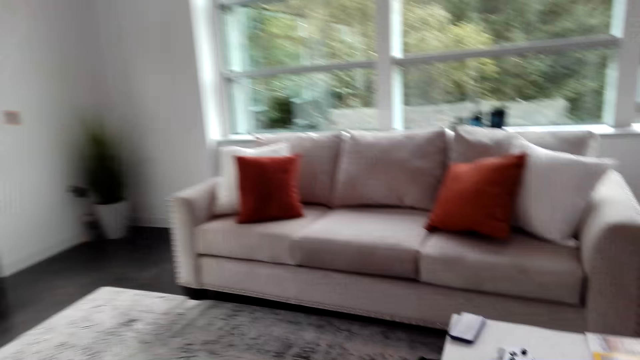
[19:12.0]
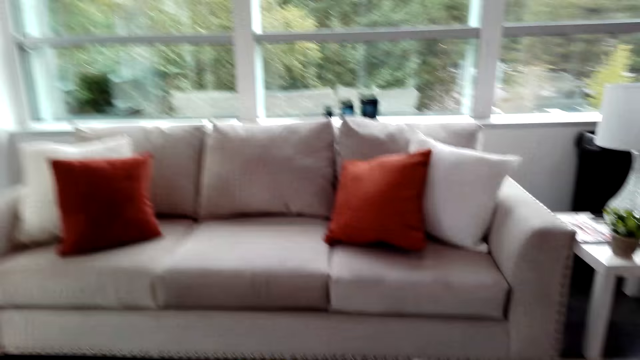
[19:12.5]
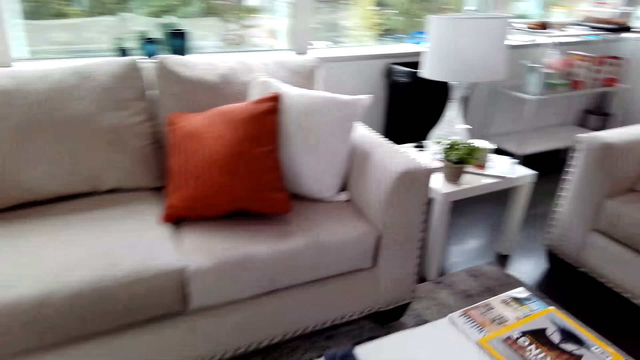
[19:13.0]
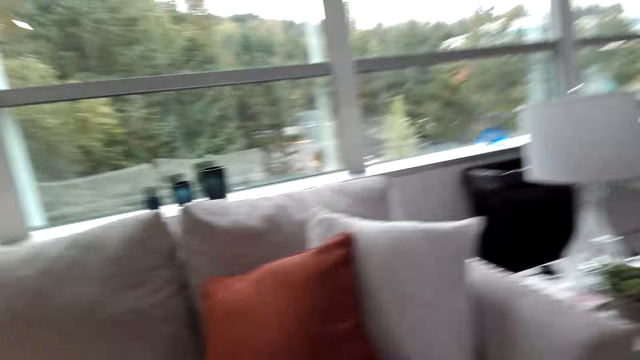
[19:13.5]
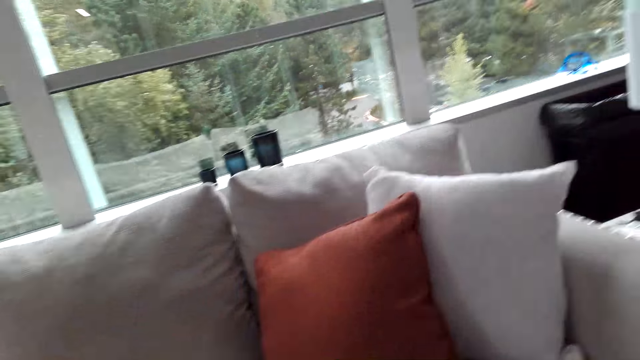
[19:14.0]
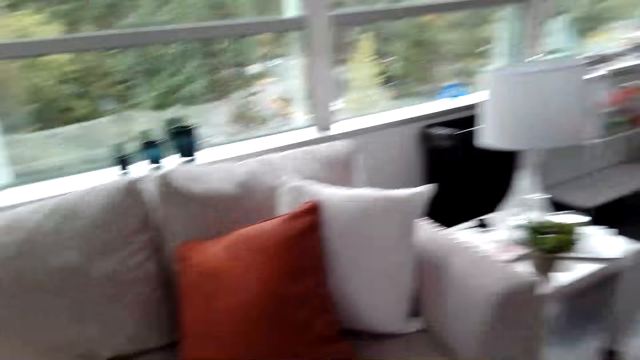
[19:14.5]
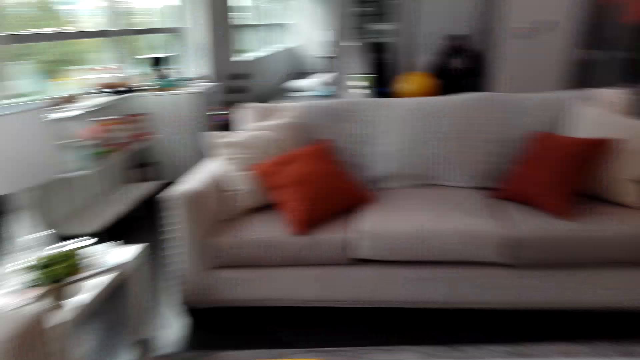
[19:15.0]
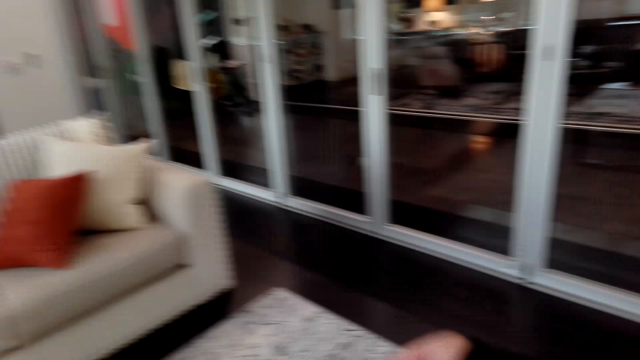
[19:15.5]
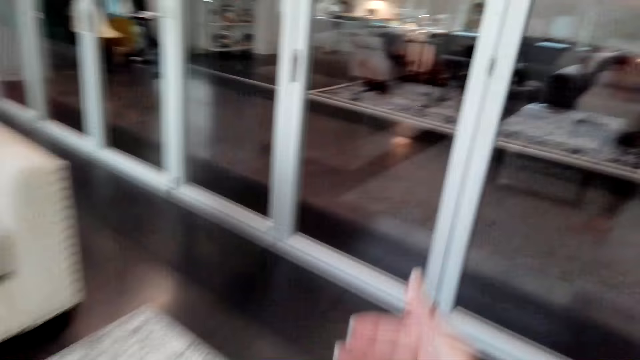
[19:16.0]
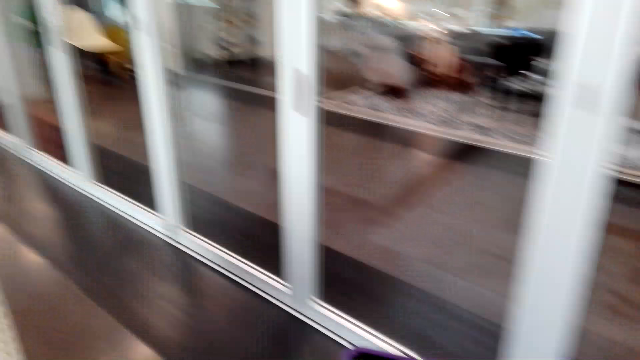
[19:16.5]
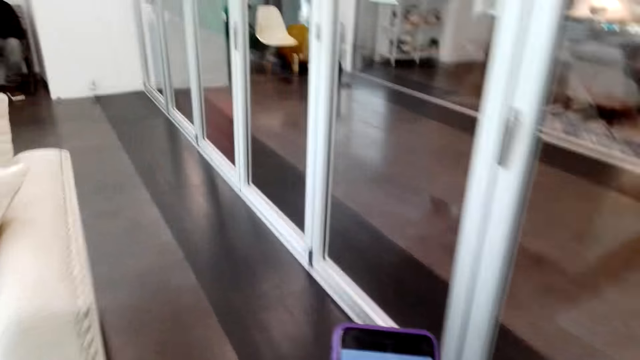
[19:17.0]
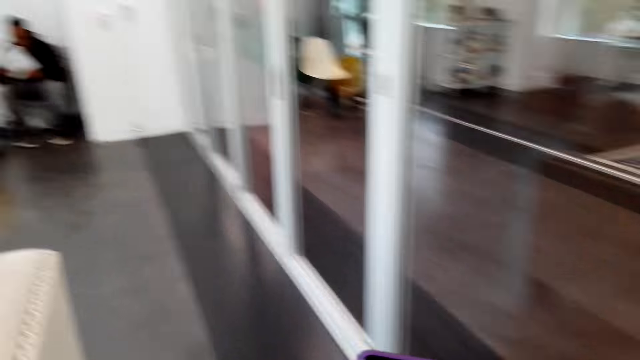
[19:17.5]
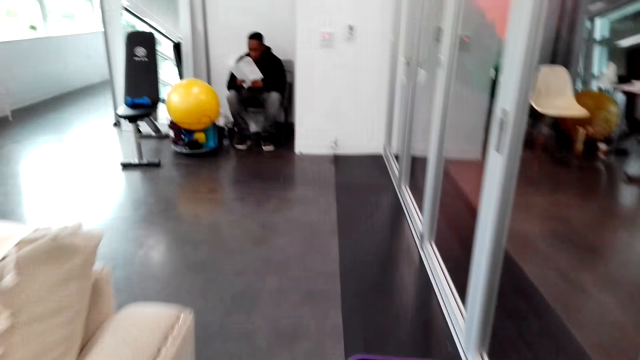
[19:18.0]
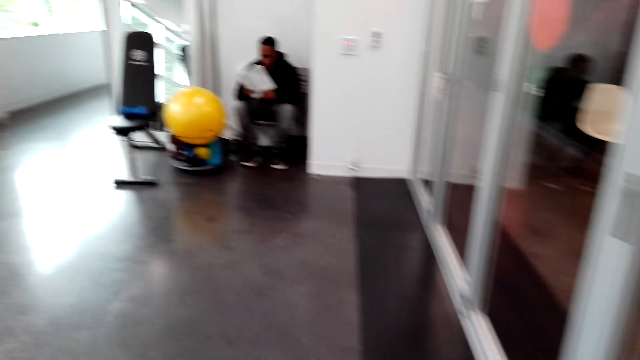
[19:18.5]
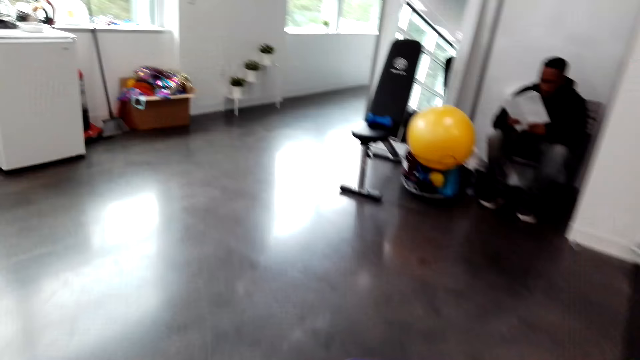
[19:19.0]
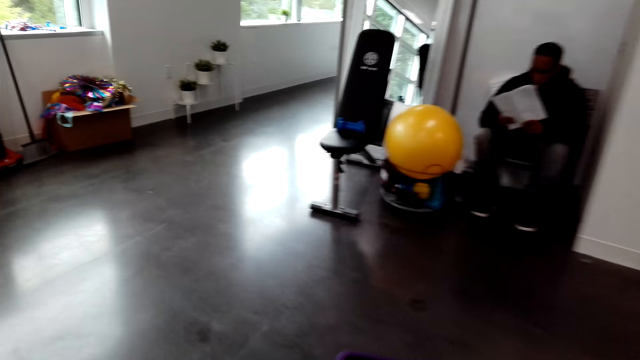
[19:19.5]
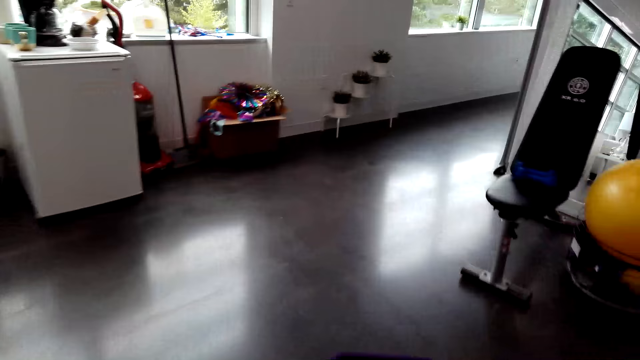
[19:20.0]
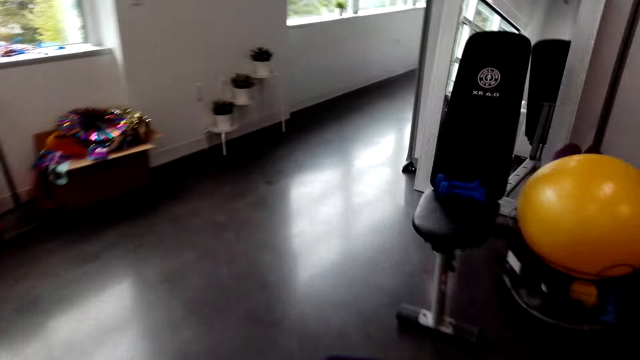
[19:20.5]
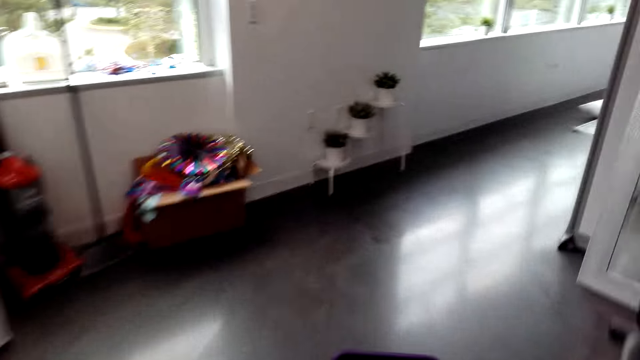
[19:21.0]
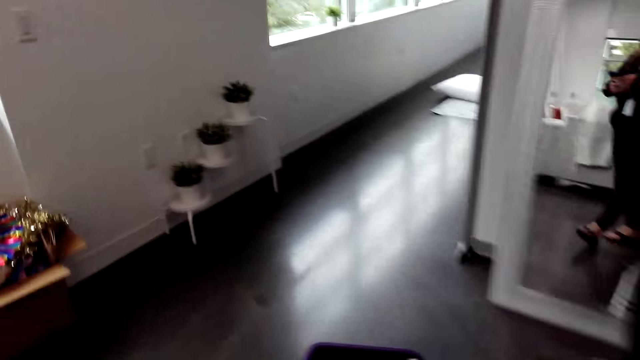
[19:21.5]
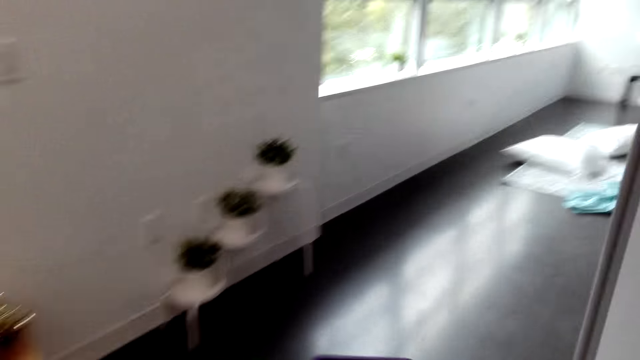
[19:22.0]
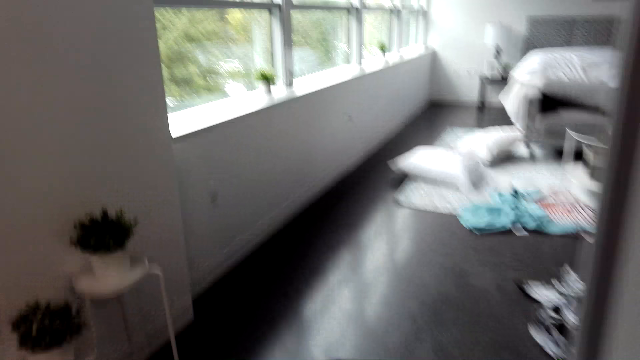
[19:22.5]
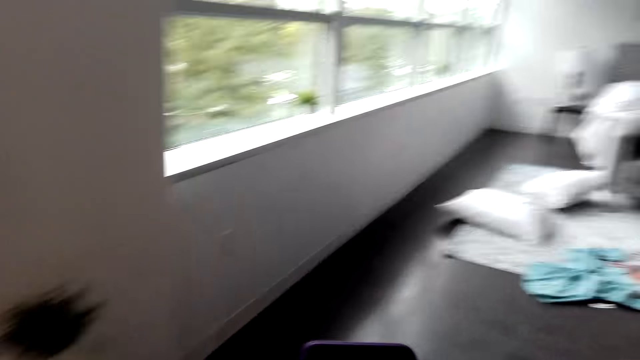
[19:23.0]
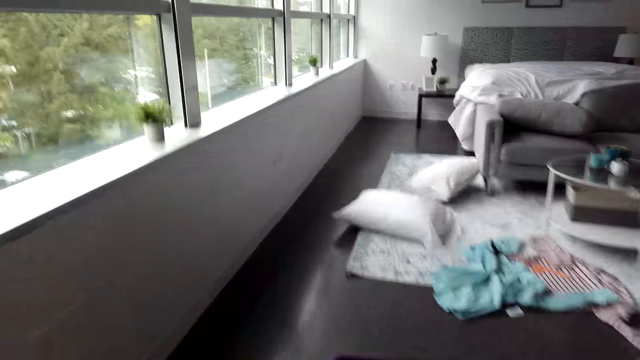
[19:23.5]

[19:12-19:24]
The camera wearer looks around the house. They pick up her phone. They walk around, lift the right hand and walk around.

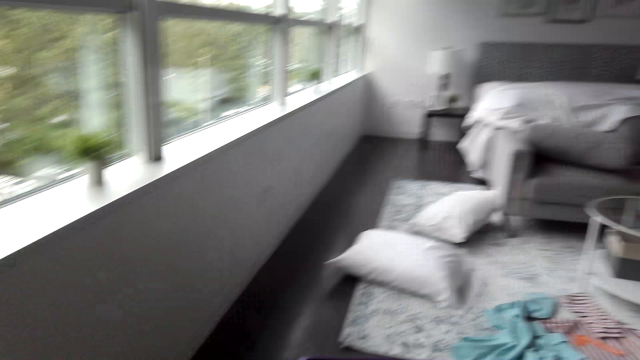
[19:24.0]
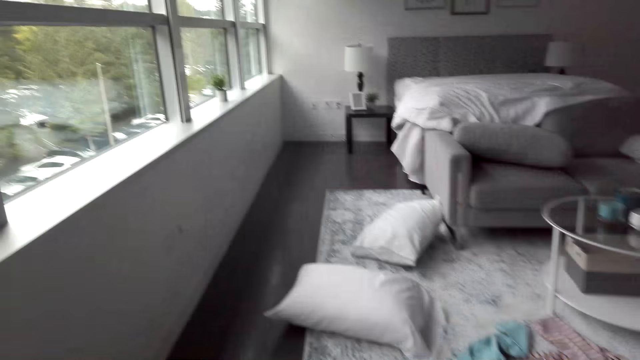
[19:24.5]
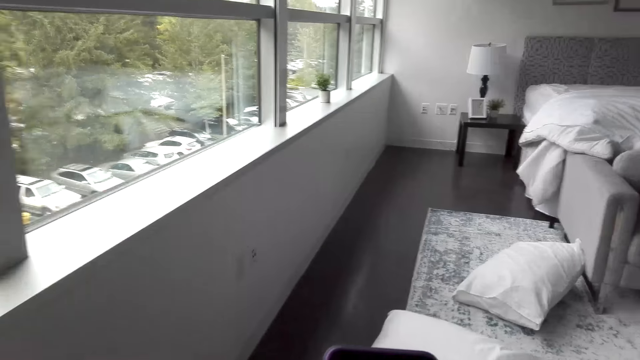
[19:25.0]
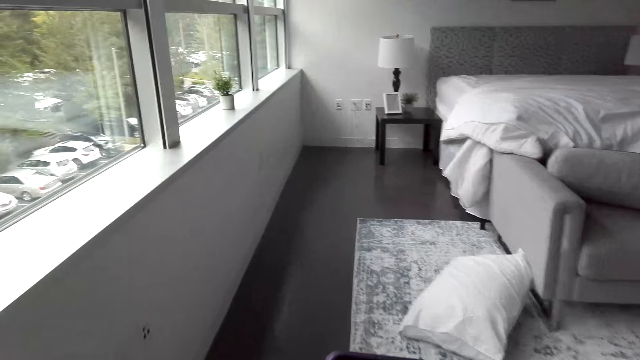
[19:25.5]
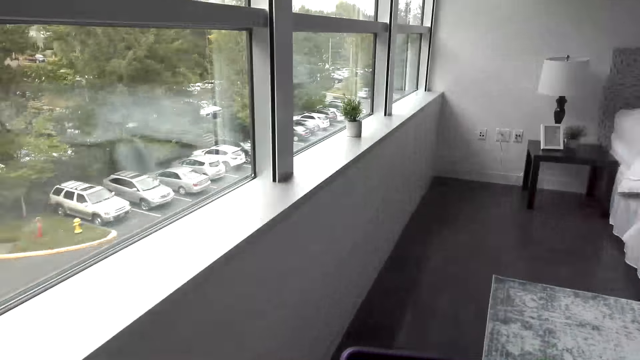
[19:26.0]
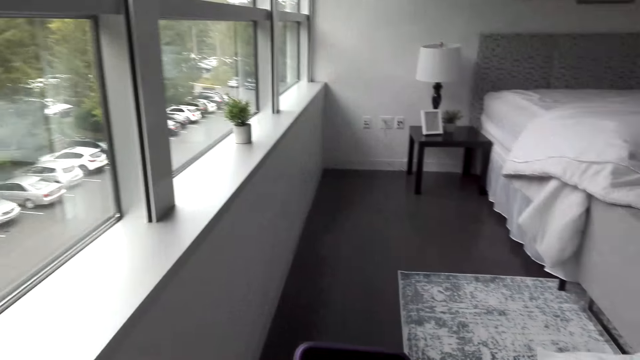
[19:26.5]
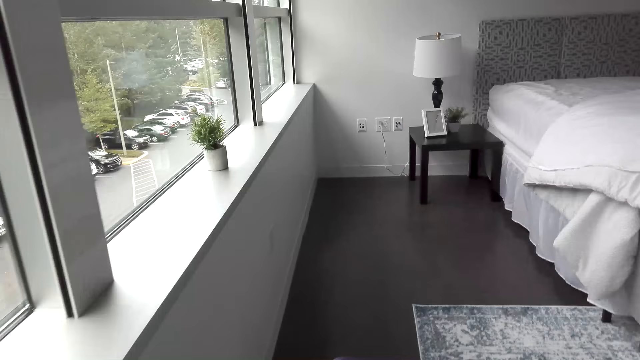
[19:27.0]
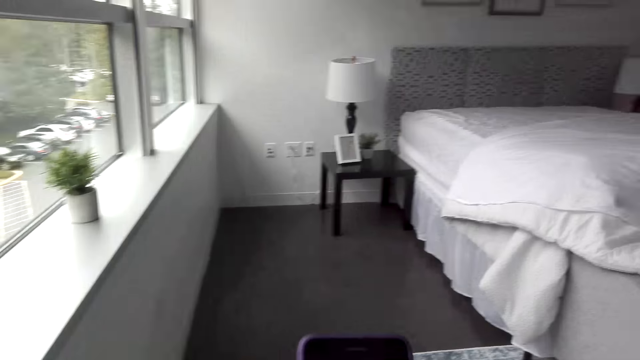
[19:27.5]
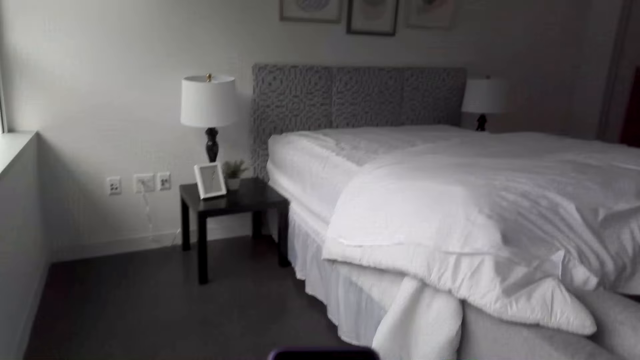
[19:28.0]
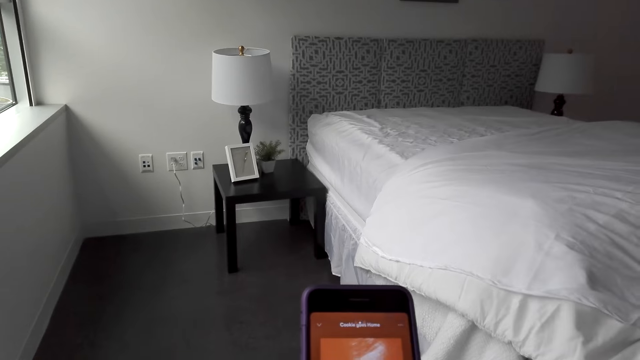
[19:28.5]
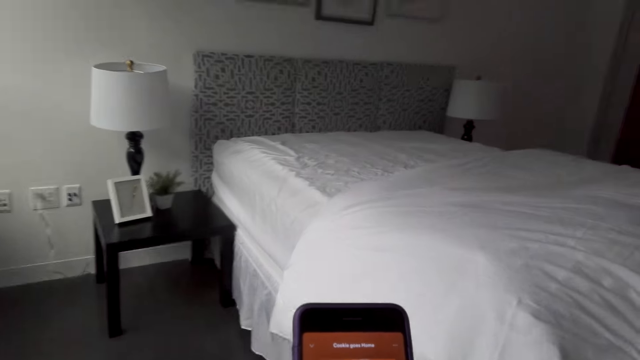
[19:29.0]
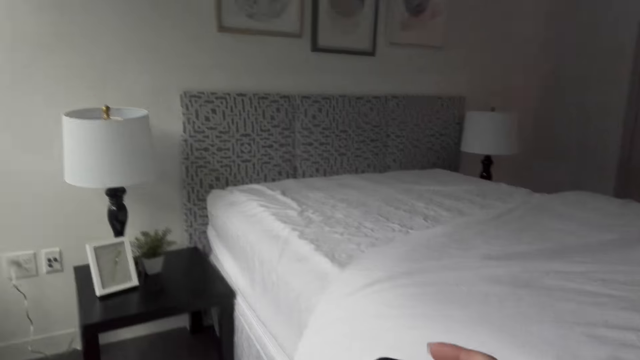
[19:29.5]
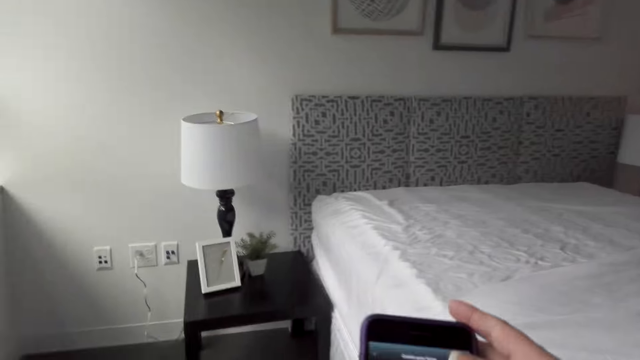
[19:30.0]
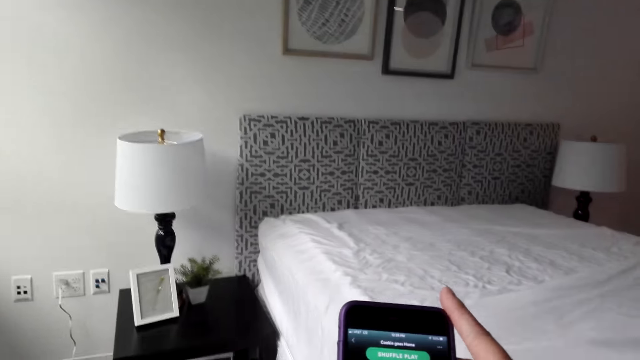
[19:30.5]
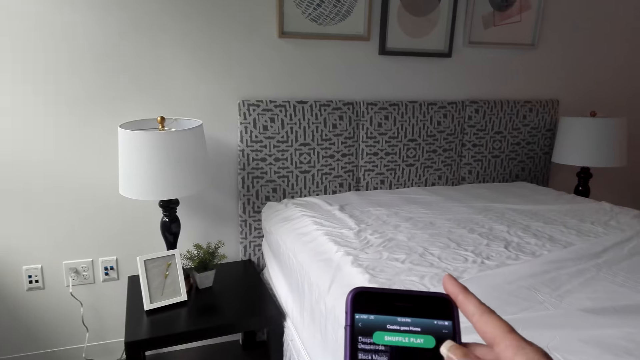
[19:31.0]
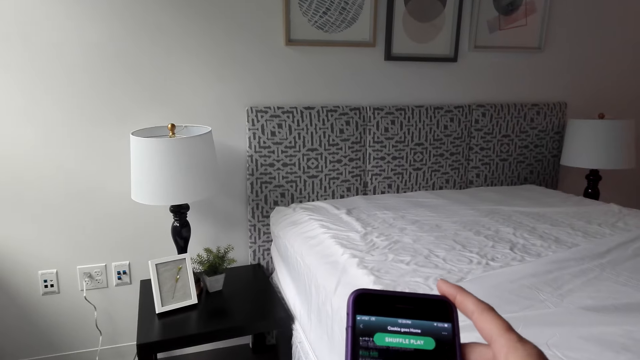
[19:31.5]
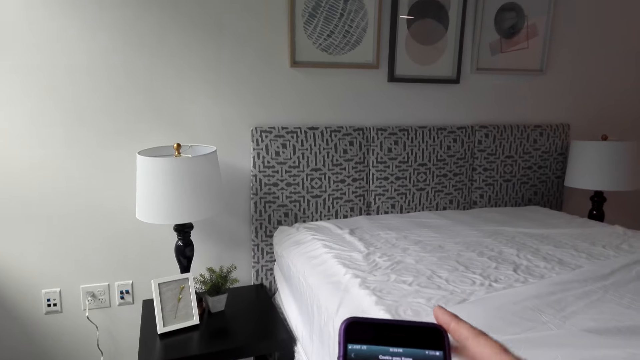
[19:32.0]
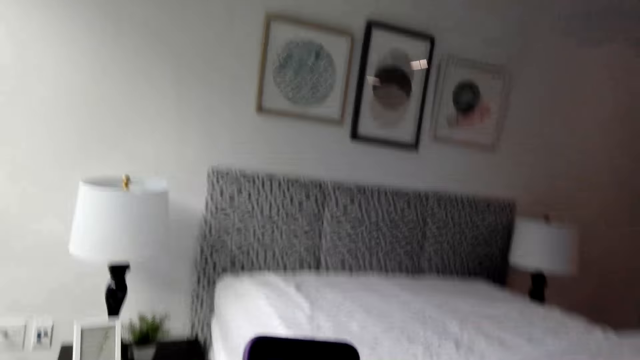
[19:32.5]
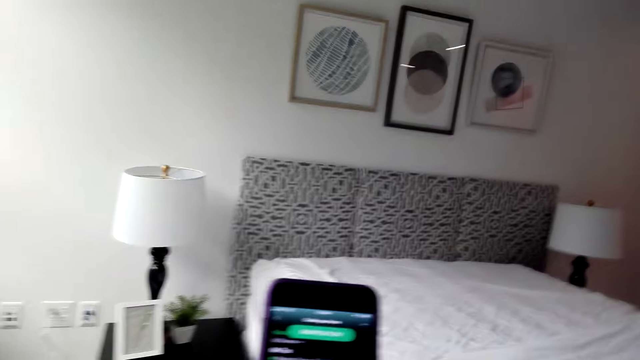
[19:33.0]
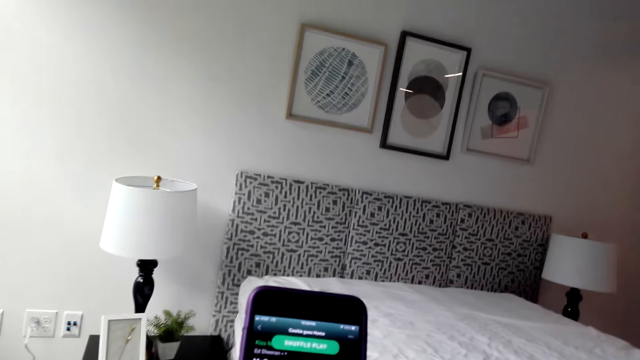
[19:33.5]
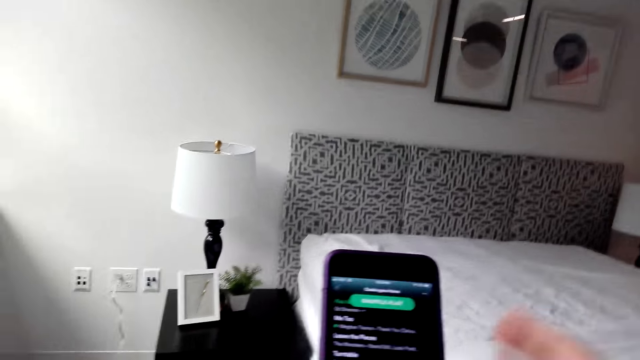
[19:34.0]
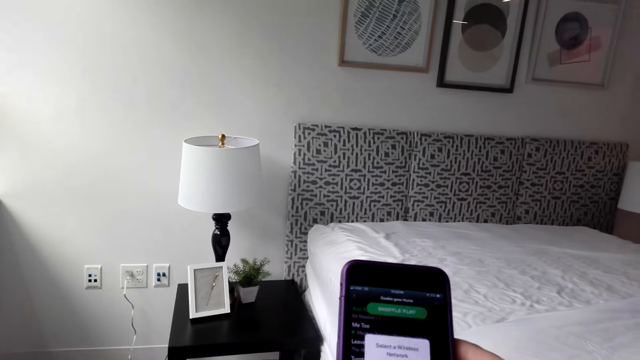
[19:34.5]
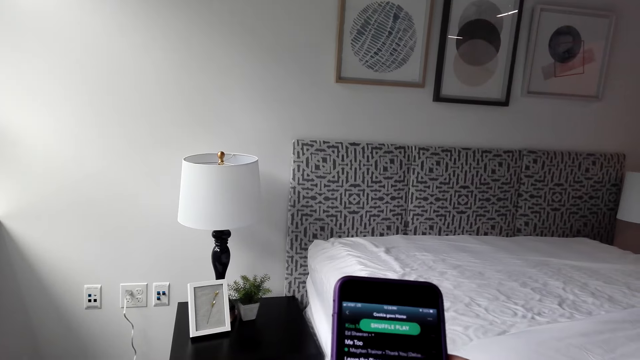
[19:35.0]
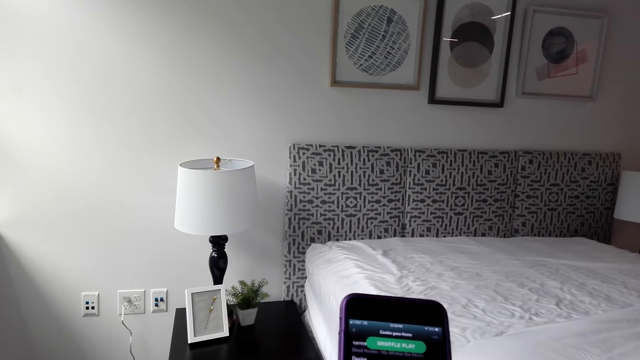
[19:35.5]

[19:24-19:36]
The camera wearer operates her phone. They walk around and operate the phone. They touch something. They lift the right hand and operate the phone.
